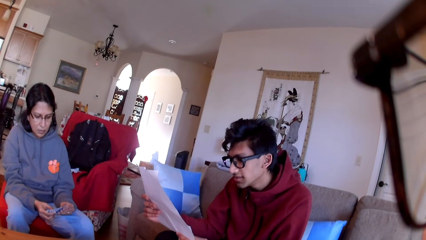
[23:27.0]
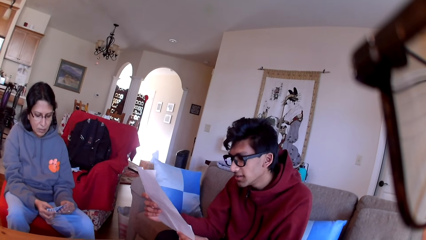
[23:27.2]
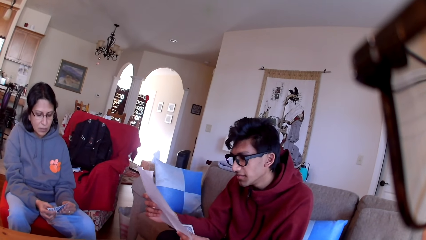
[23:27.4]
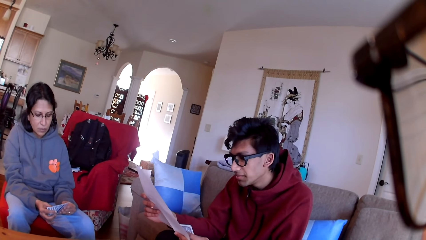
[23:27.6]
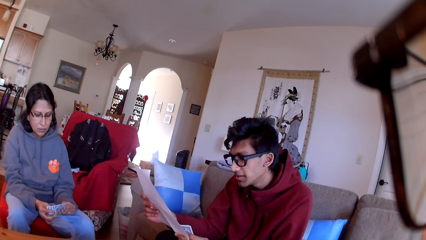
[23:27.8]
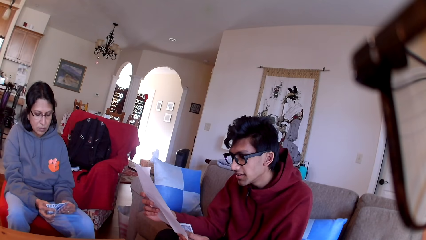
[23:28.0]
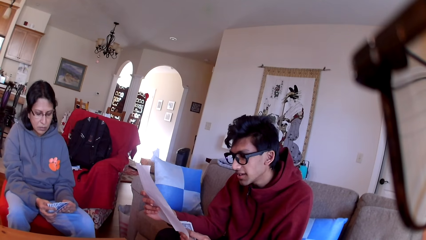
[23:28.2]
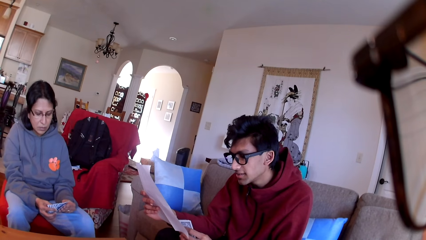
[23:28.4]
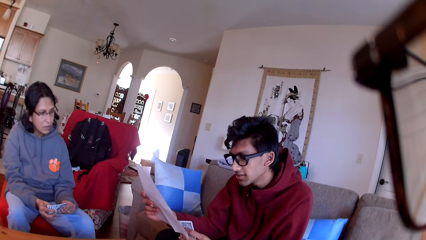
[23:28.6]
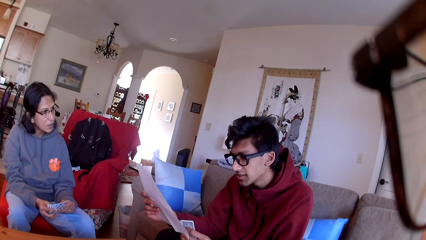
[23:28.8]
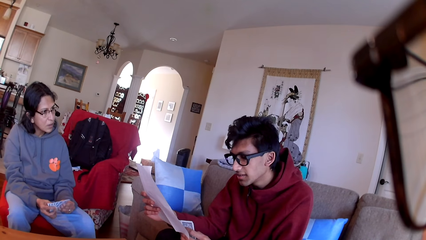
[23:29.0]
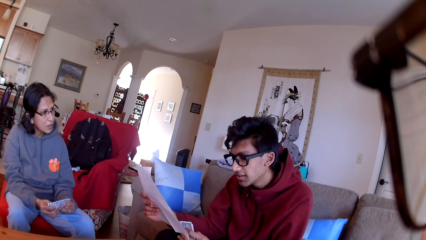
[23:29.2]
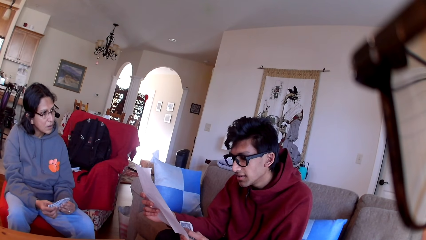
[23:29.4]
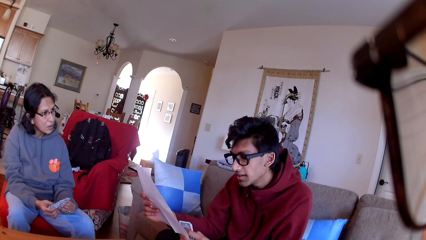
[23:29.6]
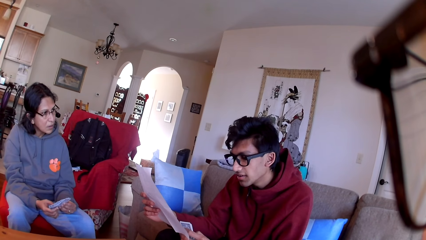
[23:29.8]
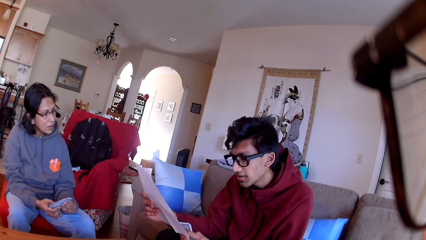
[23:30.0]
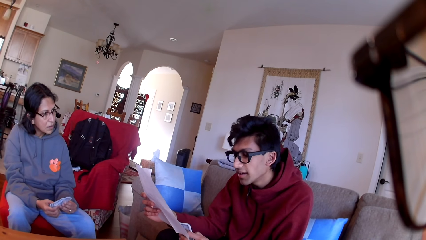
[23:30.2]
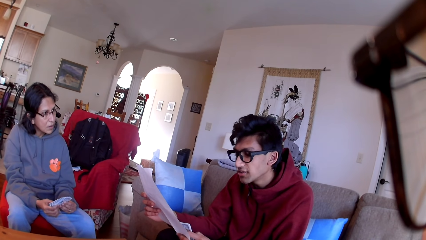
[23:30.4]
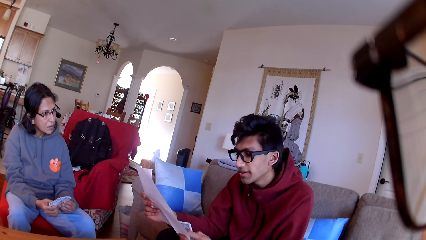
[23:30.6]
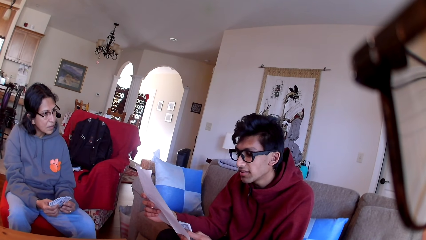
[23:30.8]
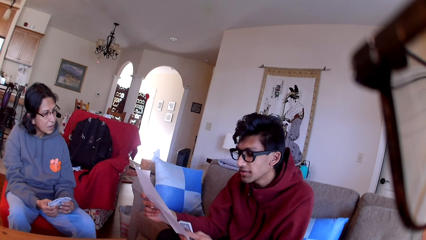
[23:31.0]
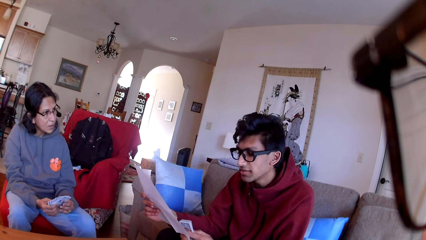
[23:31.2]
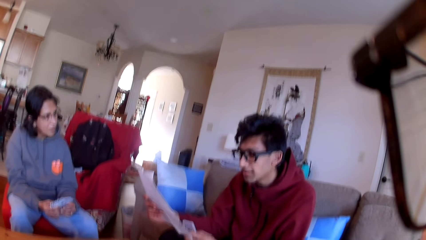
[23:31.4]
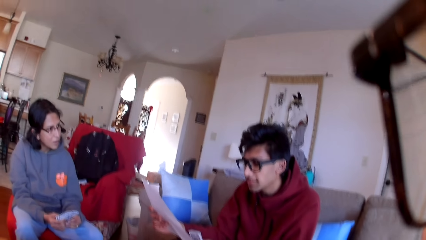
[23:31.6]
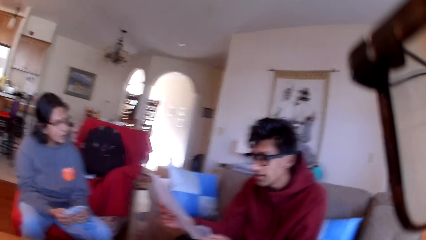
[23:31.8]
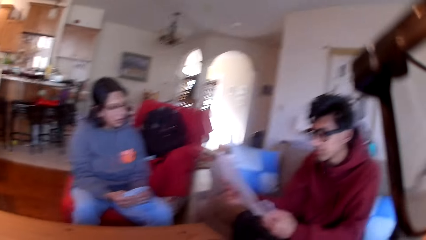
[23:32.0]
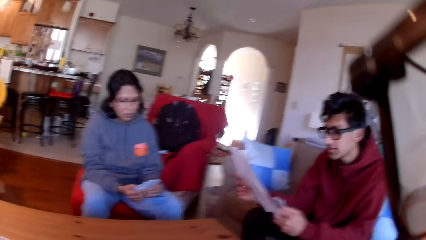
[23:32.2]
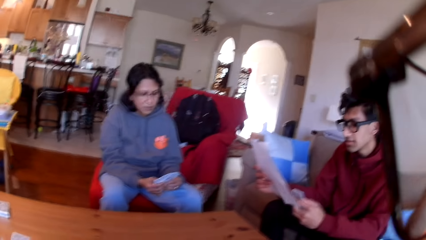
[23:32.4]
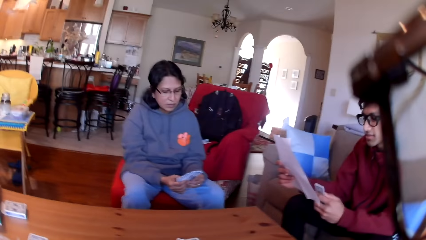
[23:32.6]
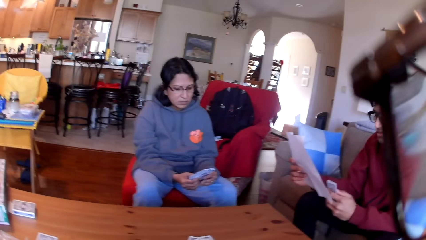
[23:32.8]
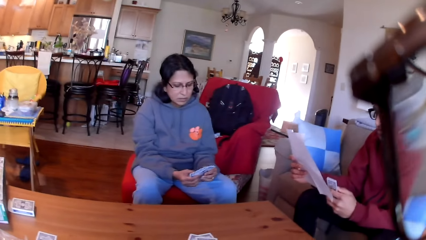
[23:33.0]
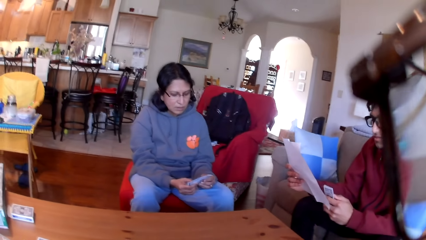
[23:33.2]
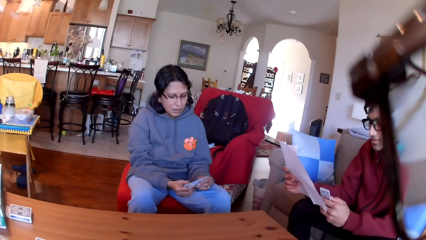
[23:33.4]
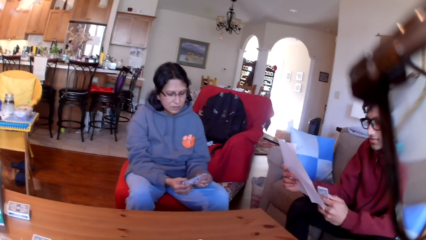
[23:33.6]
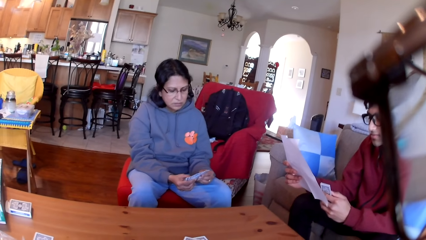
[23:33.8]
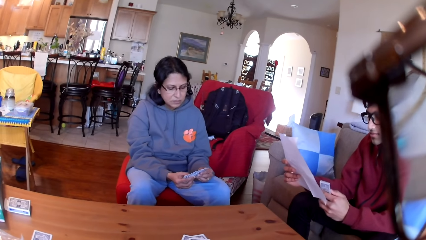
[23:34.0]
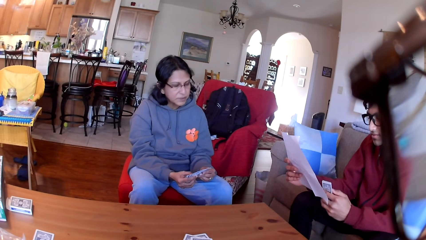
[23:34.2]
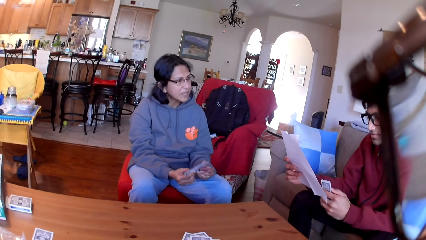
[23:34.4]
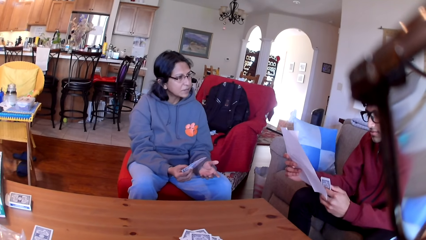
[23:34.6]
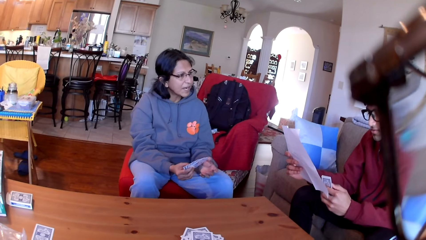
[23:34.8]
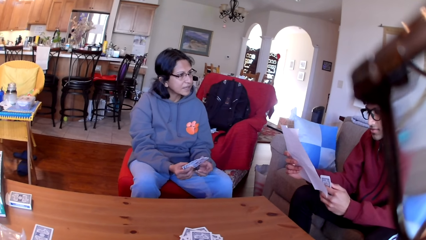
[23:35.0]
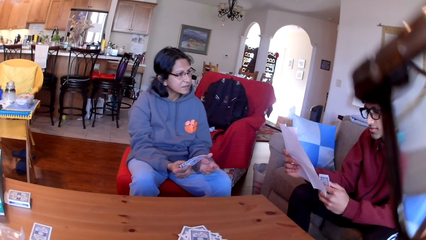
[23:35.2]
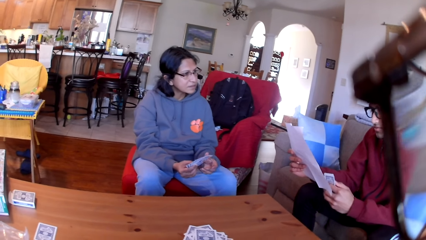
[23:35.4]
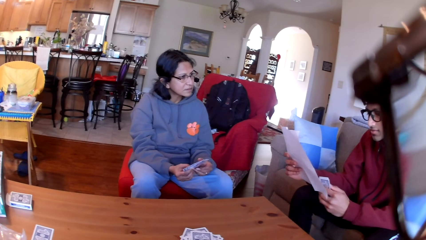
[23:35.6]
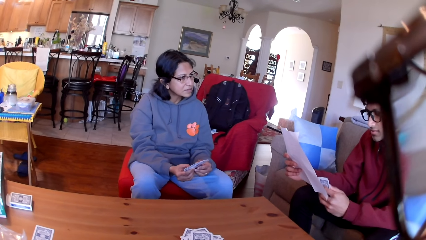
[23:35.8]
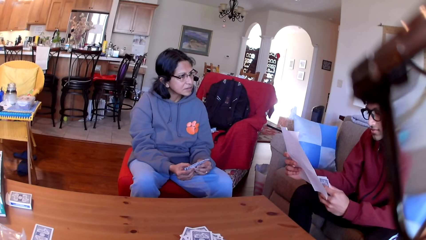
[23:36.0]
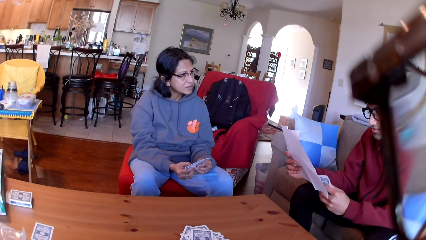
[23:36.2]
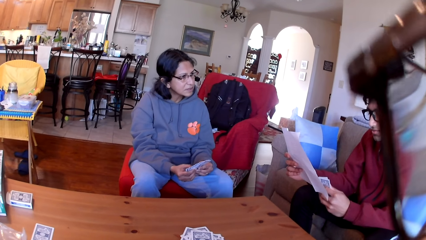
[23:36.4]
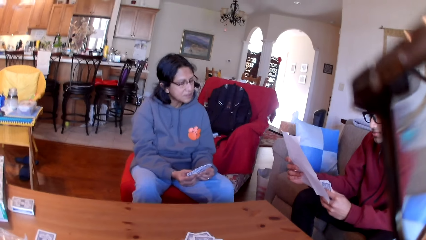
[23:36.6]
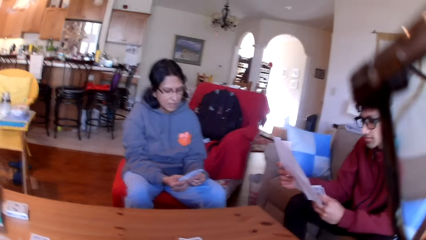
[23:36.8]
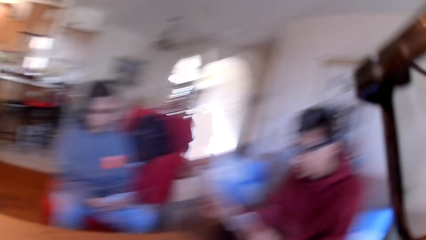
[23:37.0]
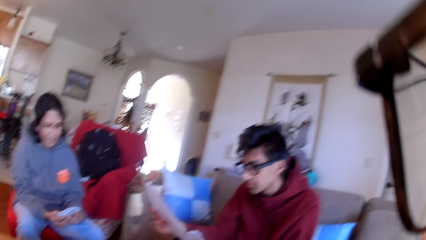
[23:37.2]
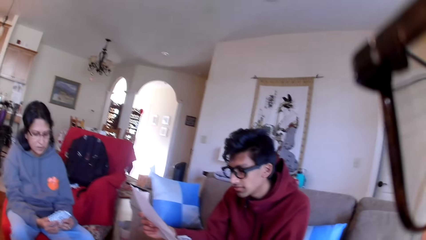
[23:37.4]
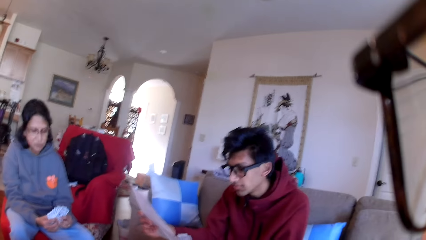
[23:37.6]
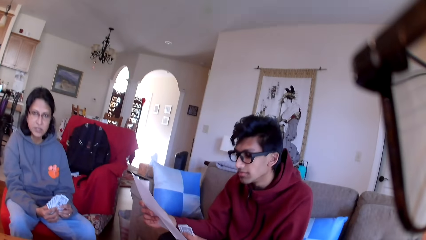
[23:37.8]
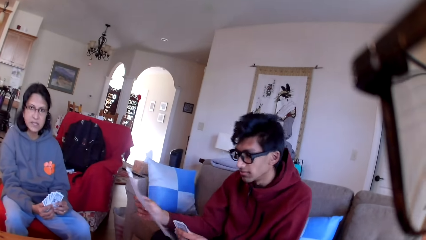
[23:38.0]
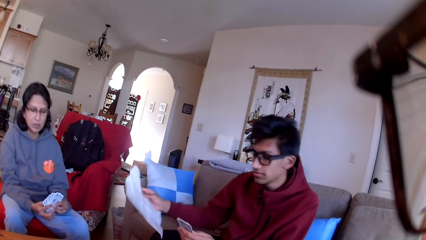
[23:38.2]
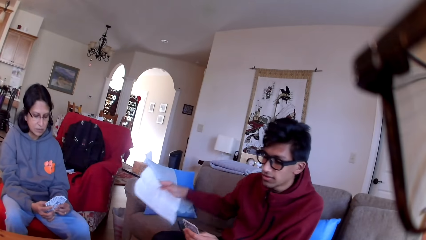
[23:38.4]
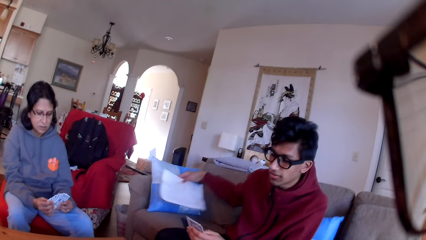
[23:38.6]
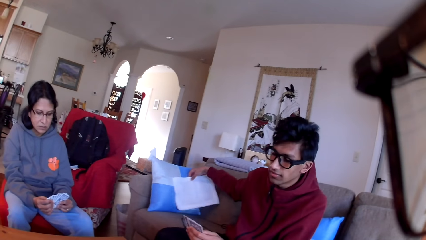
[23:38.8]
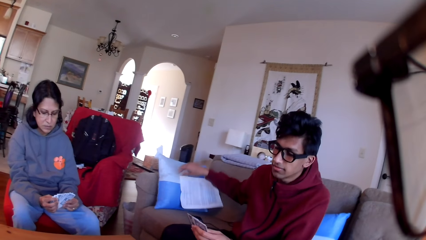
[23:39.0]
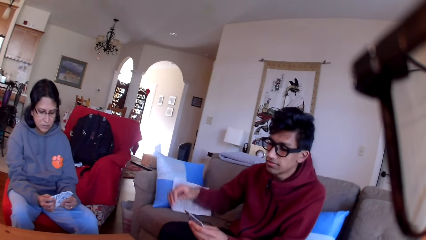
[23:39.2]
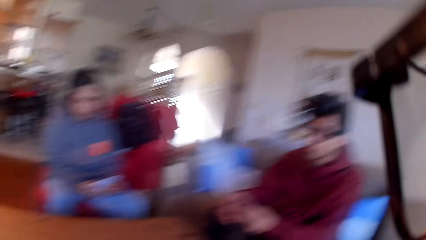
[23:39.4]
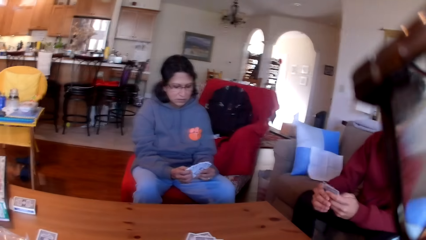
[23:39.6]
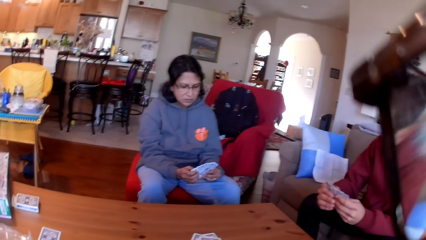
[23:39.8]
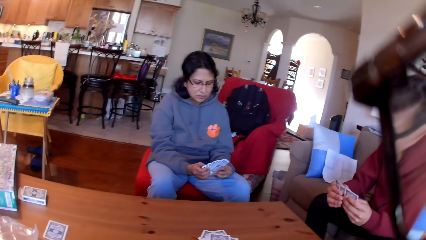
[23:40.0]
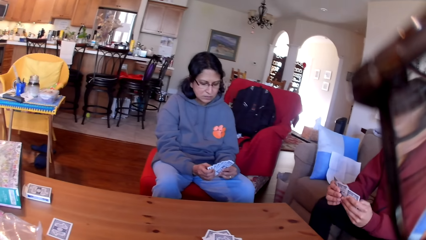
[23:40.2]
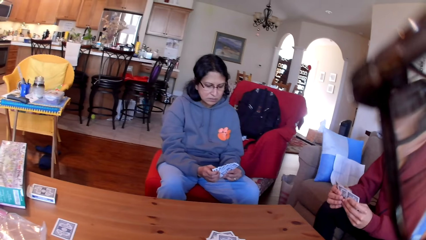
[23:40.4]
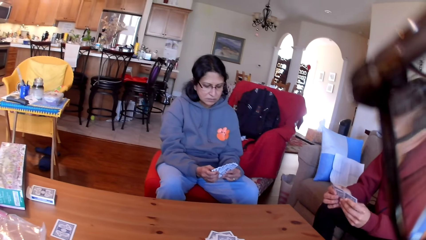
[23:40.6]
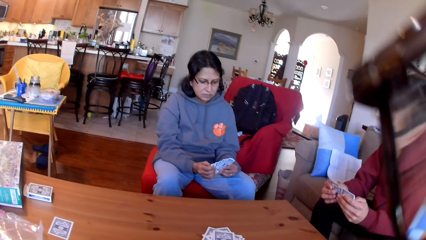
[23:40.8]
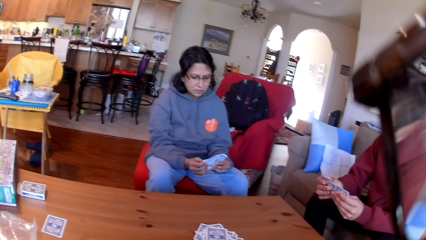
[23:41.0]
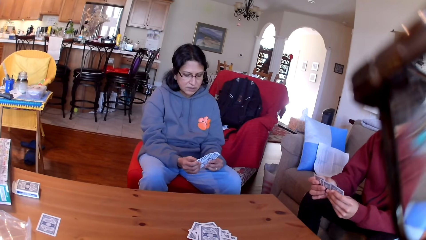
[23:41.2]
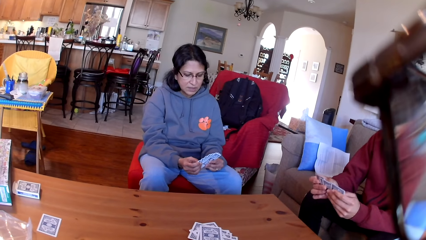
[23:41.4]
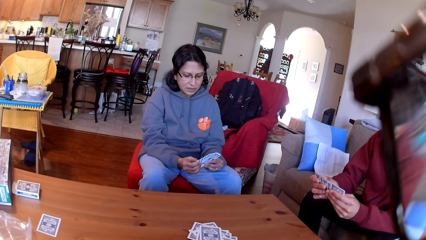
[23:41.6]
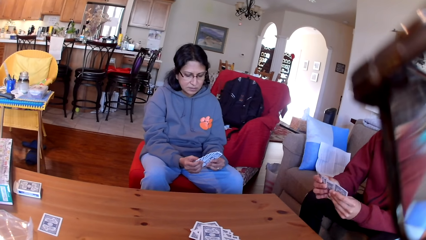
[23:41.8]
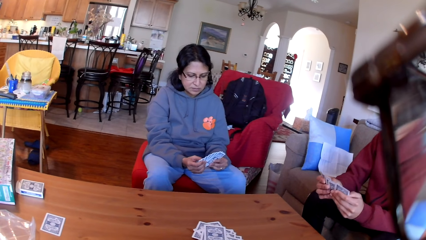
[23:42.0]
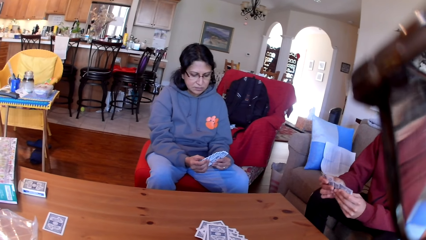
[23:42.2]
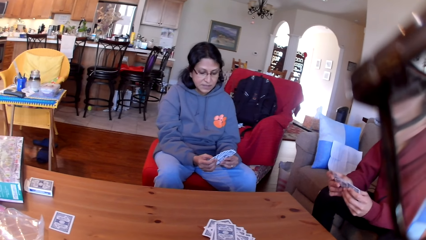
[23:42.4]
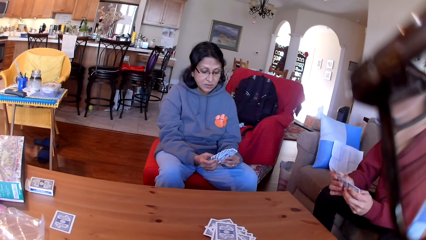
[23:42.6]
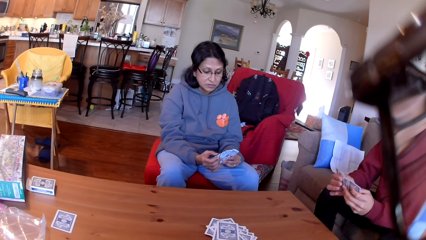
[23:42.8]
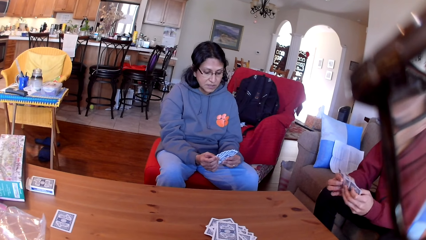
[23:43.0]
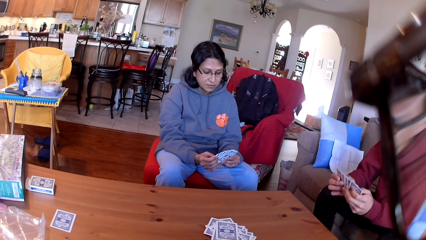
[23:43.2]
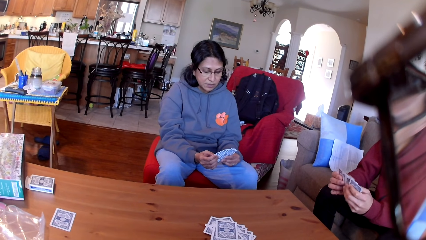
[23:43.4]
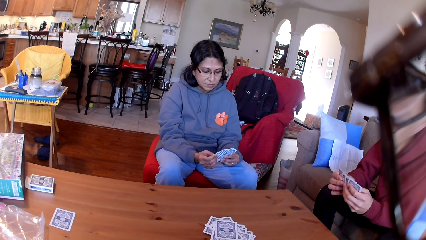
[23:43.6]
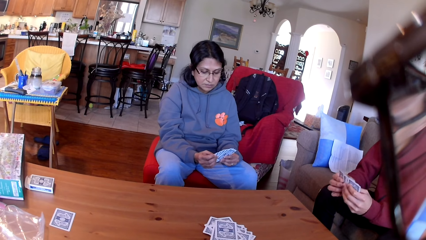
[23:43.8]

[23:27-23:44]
A person moves her hand. Another person stares at the paper in his hands. The other person puts the paper on the sofa and moves the cards in his hands.
